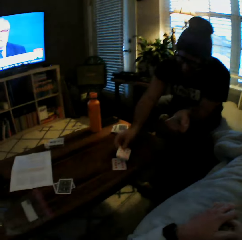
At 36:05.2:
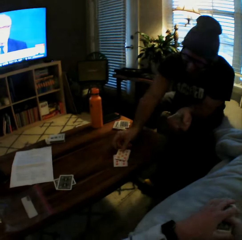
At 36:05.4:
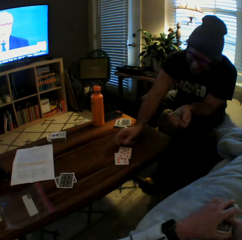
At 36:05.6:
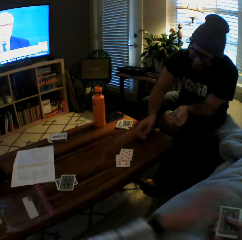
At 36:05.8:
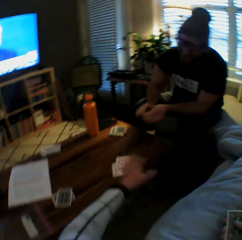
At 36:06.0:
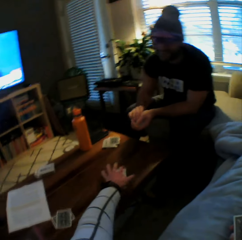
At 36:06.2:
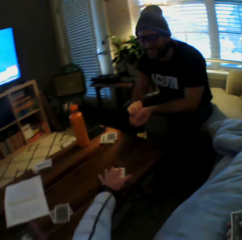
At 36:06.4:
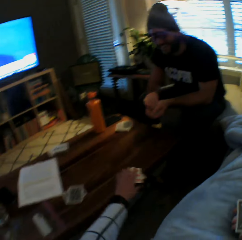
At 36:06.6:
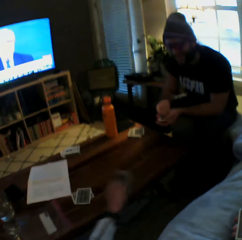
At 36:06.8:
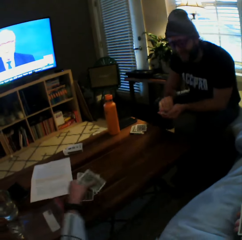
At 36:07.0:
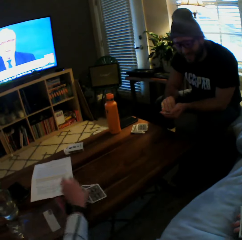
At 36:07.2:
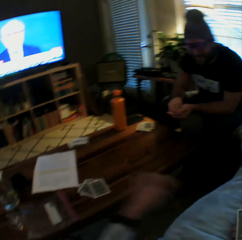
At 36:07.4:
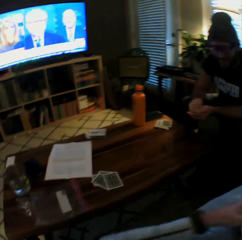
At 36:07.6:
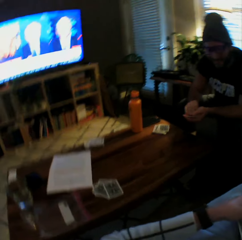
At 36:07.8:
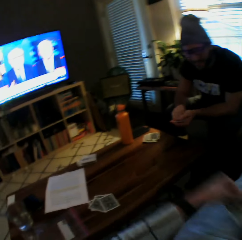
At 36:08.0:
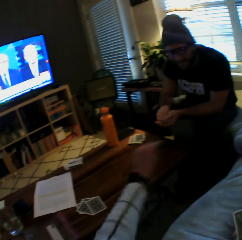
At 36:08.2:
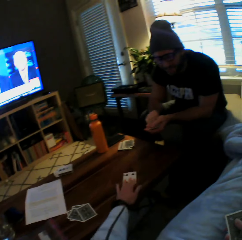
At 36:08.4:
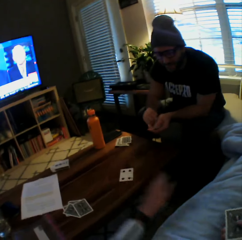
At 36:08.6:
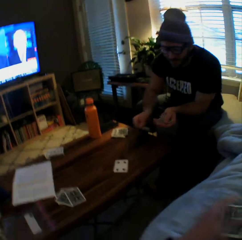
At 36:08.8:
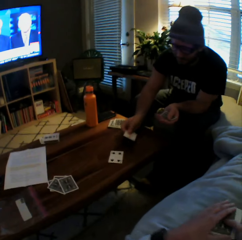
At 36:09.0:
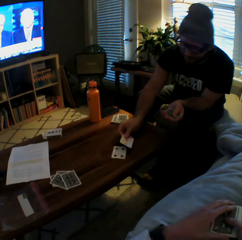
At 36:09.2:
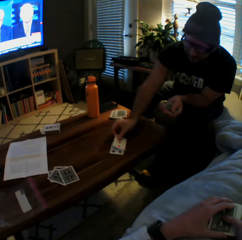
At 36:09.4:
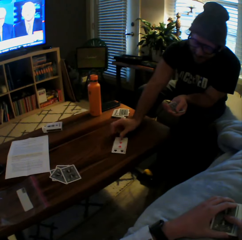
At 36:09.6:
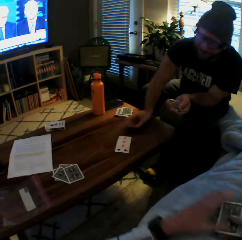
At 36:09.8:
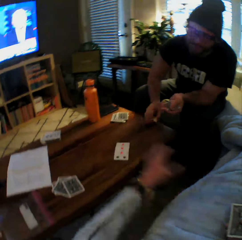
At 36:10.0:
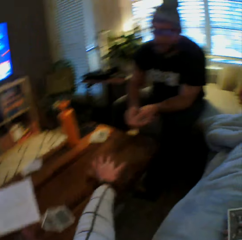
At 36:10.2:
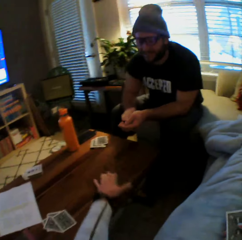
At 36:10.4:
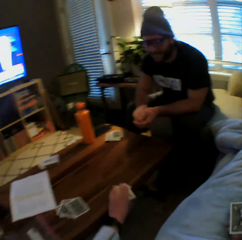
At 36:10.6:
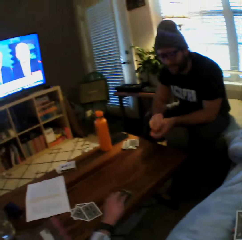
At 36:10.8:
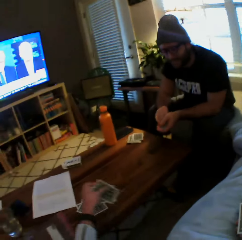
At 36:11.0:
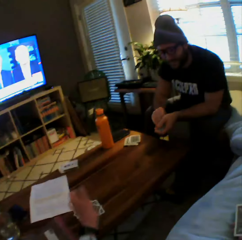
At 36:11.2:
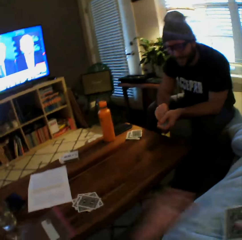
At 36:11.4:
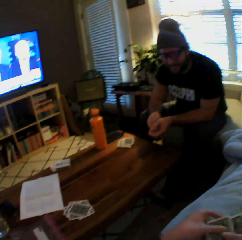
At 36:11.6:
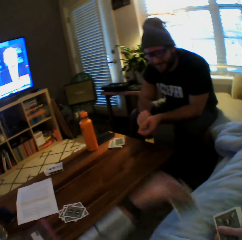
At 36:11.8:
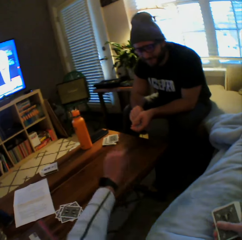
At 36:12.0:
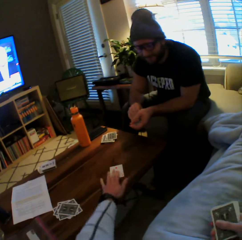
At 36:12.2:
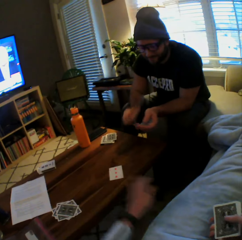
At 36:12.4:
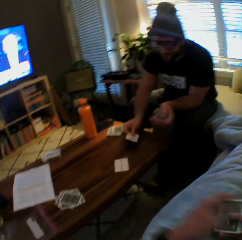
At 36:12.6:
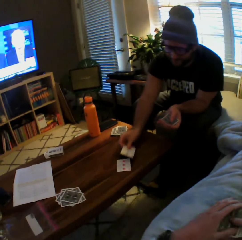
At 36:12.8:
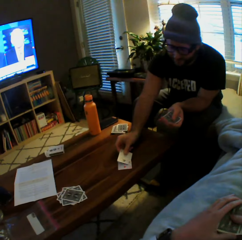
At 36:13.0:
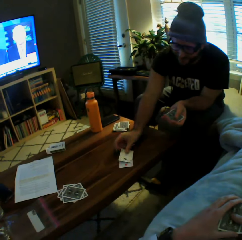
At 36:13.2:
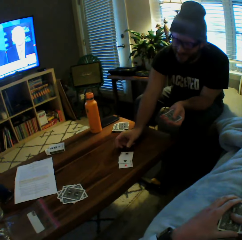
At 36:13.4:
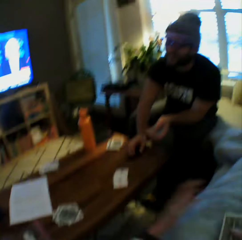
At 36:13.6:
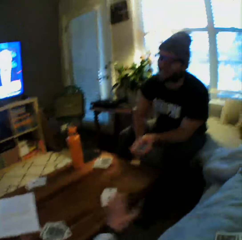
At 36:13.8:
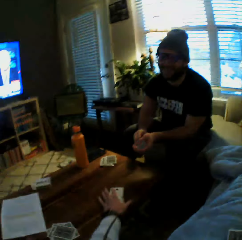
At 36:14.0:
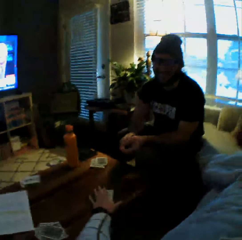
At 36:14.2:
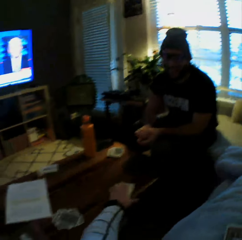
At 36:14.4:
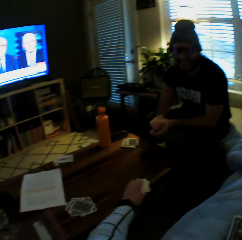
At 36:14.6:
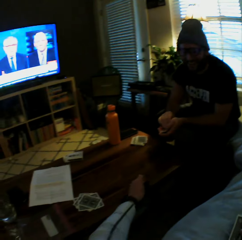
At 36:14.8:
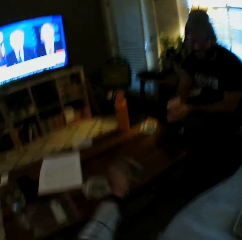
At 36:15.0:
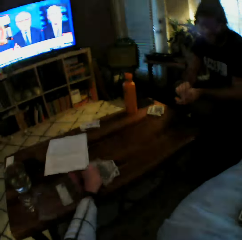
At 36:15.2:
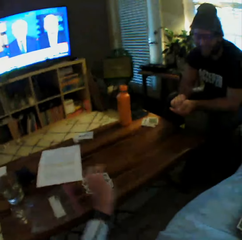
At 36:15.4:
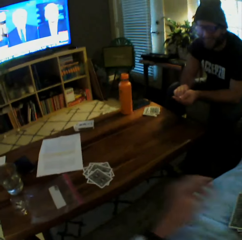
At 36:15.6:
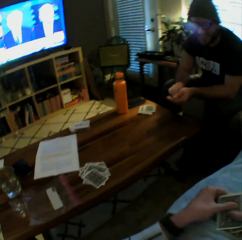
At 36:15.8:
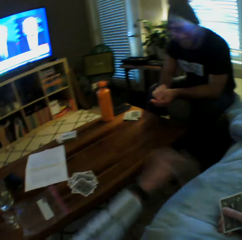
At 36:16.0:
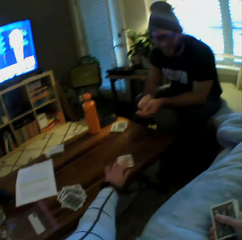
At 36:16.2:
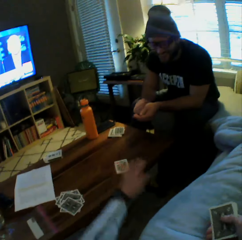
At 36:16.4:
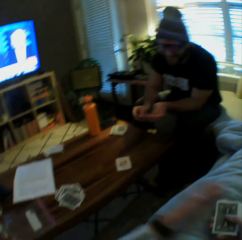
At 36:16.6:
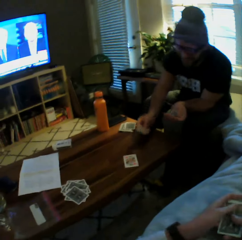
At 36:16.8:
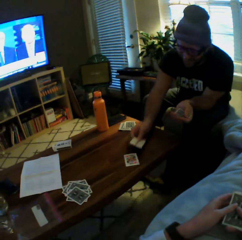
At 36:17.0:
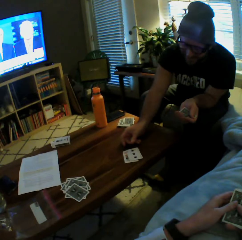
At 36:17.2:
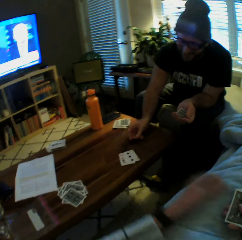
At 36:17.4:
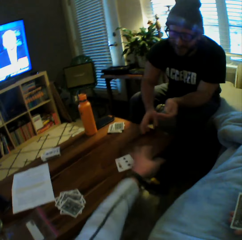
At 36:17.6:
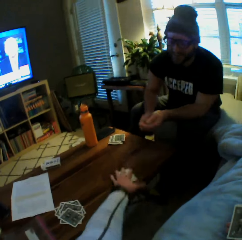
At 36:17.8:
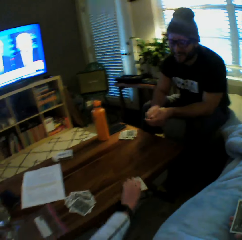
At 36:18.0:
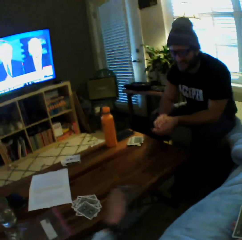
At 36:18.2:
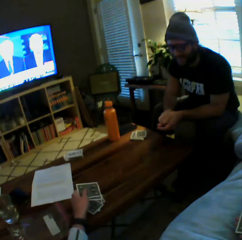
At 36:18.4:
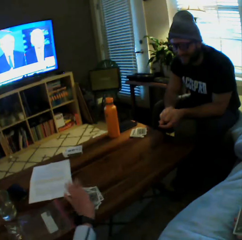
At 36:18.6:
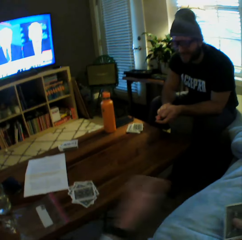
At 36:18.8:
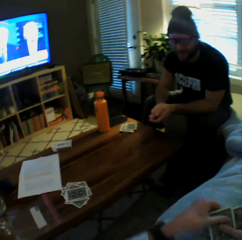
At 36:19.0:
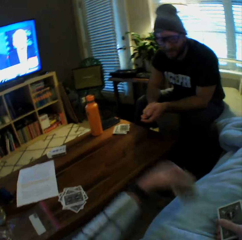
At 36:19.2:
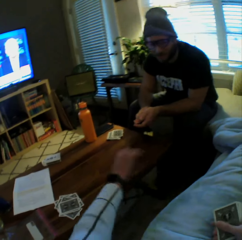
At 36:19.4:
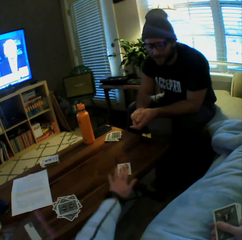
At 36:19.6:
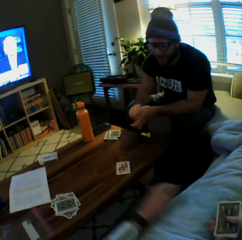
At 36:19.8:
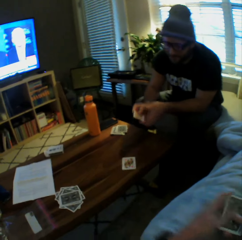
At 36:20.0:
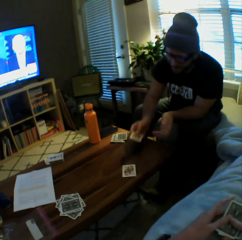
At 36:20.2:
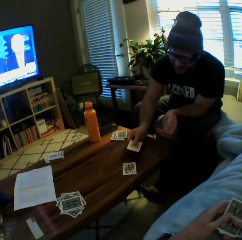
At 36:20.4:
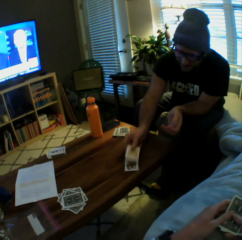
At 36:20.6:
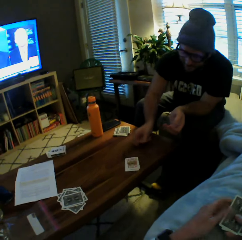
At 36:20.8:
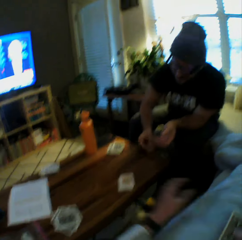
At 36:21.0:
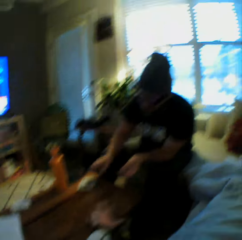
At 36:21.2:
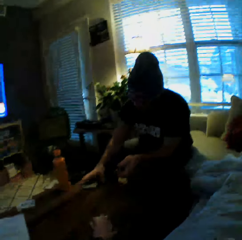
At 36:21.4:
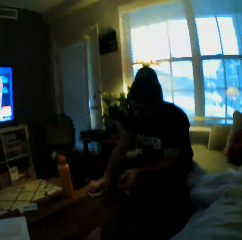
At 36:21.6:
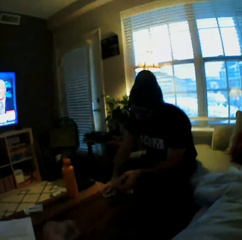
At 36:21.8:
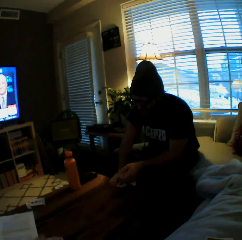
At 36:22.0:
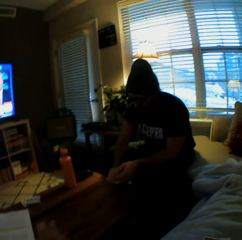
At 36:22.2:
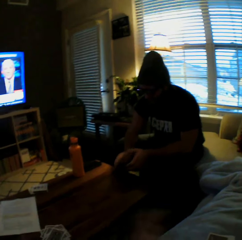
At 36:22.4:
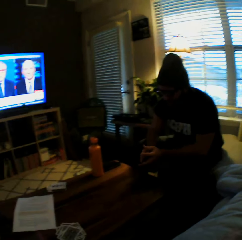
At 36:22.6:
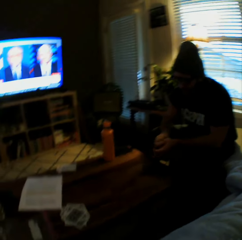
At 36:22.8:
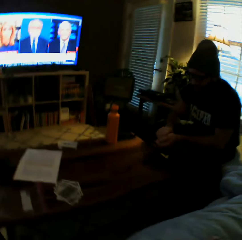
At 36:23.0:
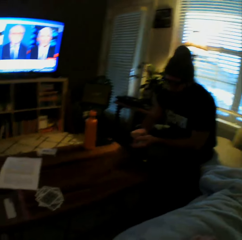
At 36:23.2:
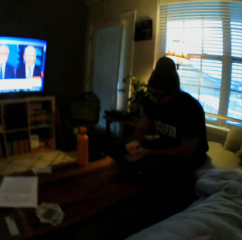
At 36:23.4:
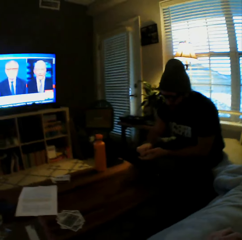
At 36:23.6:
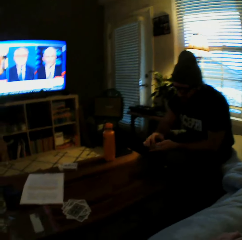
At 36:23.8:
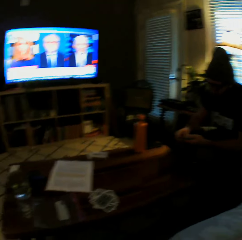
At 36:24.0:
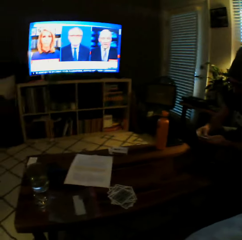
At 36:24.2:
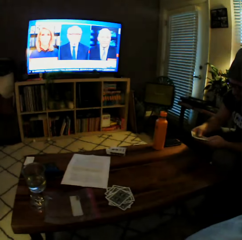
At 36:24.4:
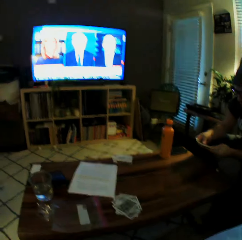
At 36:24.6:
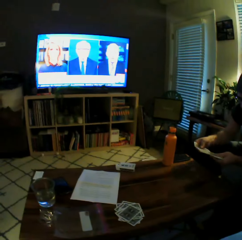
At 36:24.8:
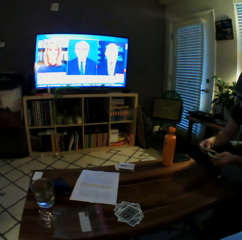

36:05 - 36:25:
The camera wearer drops another card on the table with her left hand. The man drops another card on the table with his right hand. The camera wearer picks up the cards from the table with her left hand. She drops the cards on the table. She drops another card on the table with her left hand. The man drops another card on the table with his right hand. The camera wearer picks up the cards from the table with her left hand. She drops the cards on the table. She drops another card on the table with her left hand. The man drops another card on the table with his right hand. The camera wearer picks up the cards from the table with her left hand. She drops the cards on the table with her left hand. She plays another card on the table with her left hand. The man plays another card on the table with his left hand. The camera wearer puts the cards aside. She picks the cards from the table with her left hand and drops the cards on the table with her left hand. She plays another card on the table with her left hand. The man plays another card on the table with his left hand. The camera wearer drops the cards on the table. The man picks some cards from the table with his left hand. He shuffles the cards with both his hands.

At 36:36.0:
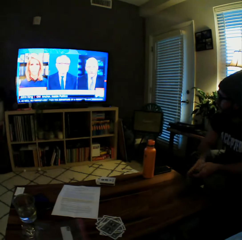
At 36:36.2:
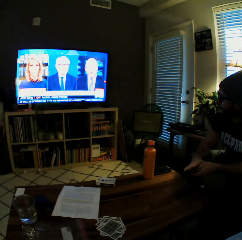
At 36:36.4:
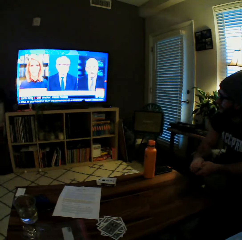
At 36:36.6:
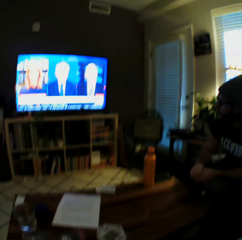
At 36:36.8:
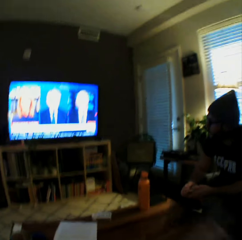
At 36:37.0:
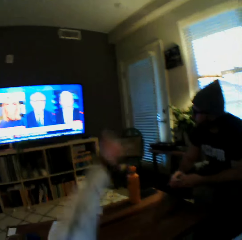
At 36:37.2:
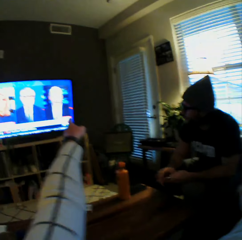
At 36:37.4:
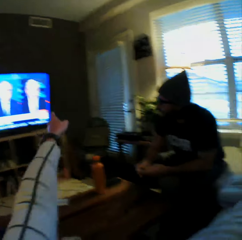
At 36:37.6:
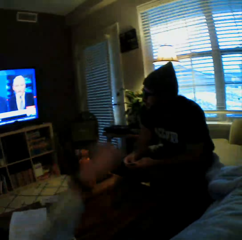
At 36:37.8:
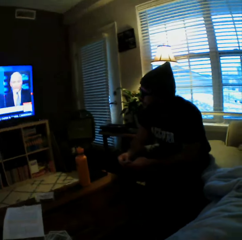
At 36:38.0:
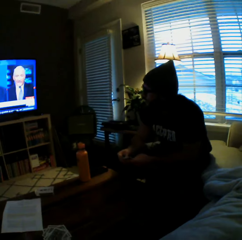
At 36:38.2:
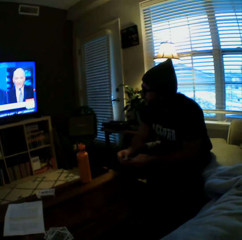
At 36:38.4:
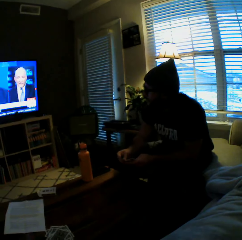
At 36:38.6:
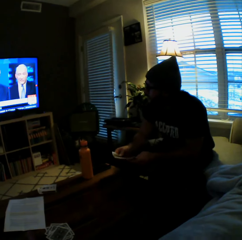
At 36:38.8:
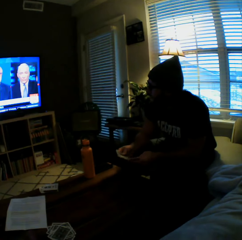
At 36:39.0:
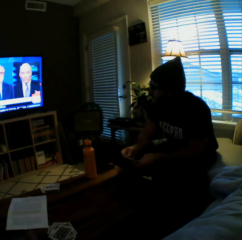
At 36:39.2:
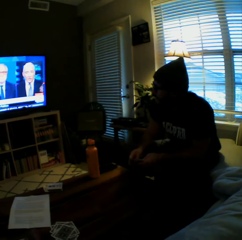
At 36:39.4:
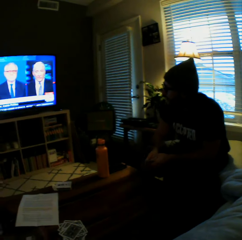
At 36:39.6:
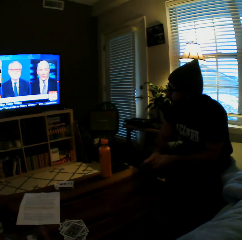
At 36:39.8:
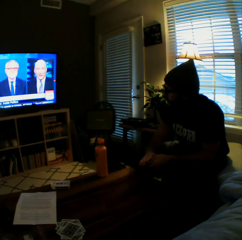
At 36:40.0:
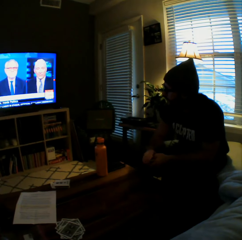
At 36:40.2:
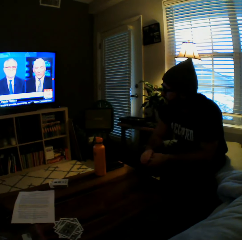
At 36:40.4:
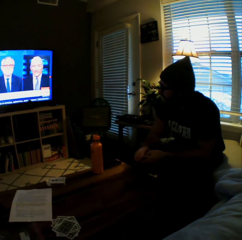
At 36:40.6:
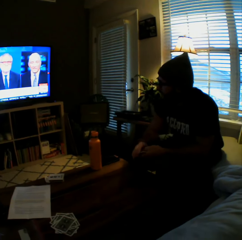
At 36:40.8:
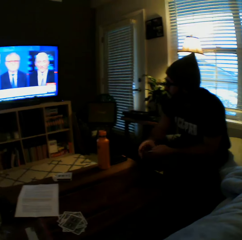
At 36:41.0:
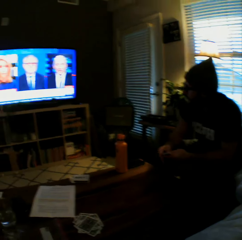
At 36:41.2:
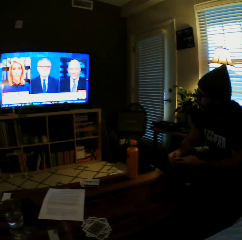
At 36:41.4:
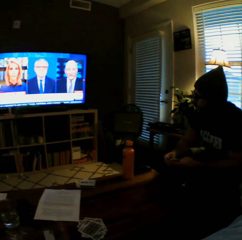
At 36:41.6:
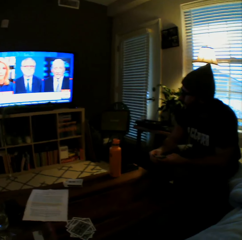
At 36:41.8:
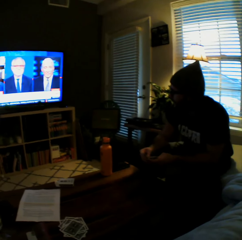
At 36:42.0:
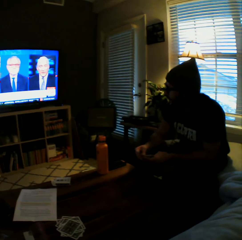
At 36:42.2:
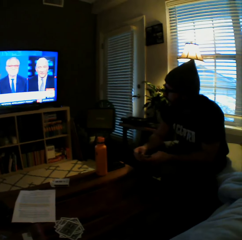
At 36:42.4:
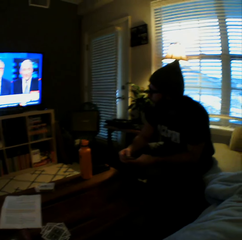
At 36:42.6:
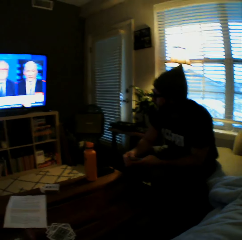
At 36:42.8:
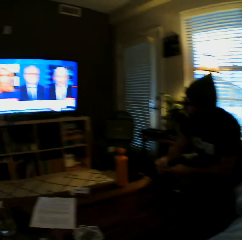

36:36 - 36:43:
The camera wearer points at a television. She stretches her left hand to the television.
